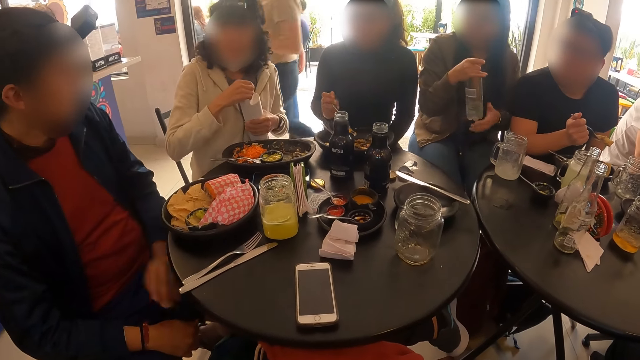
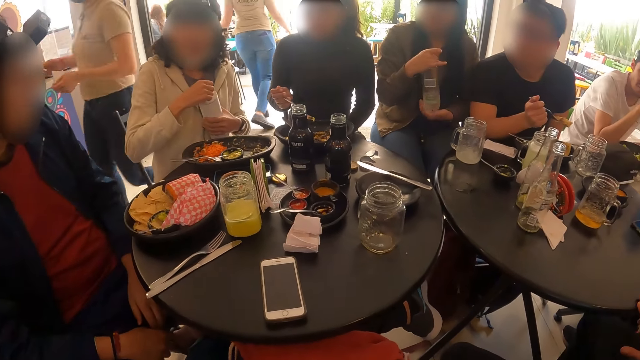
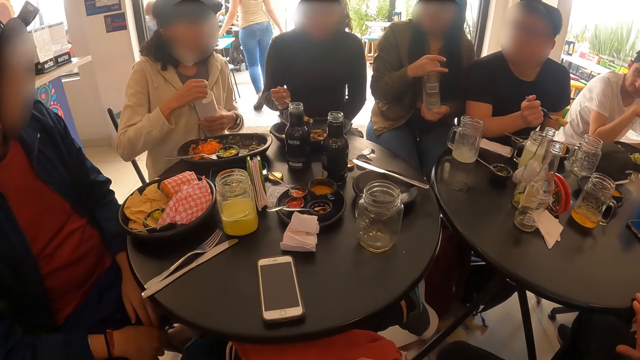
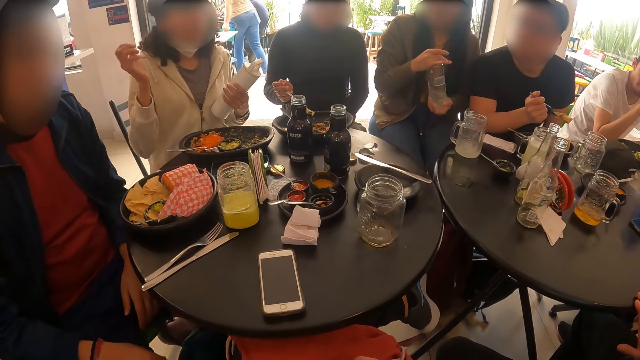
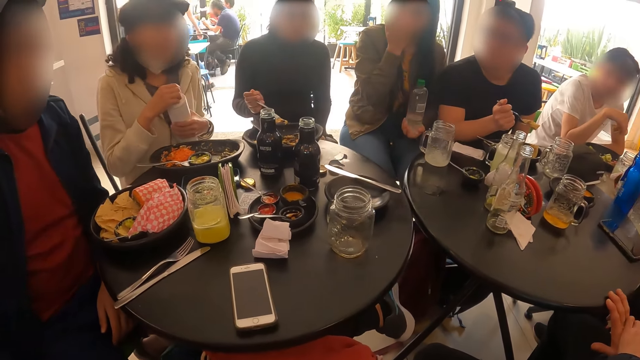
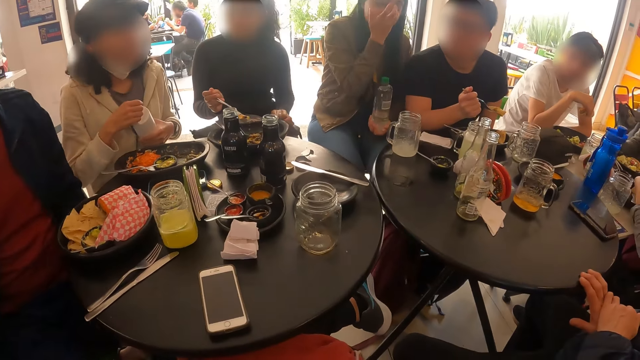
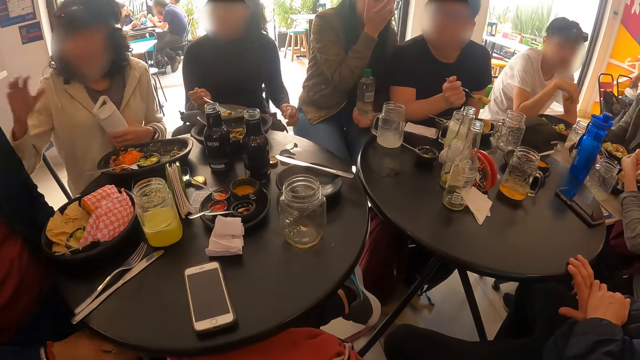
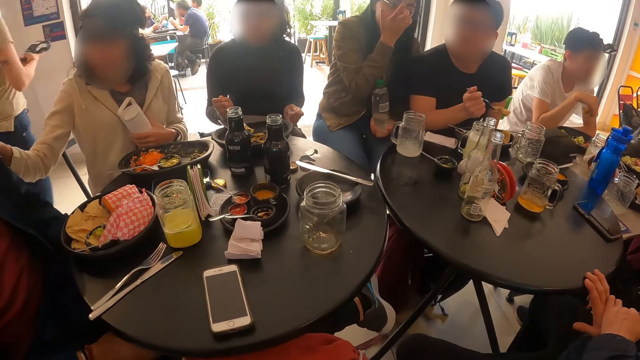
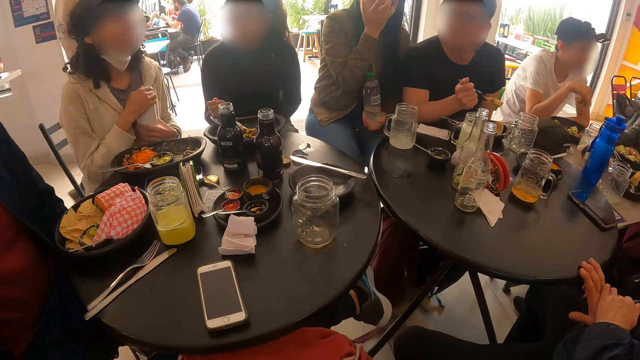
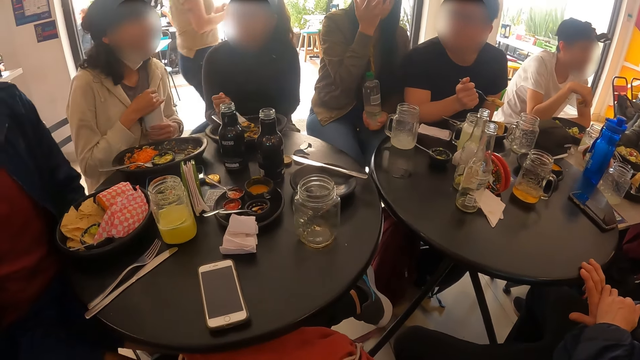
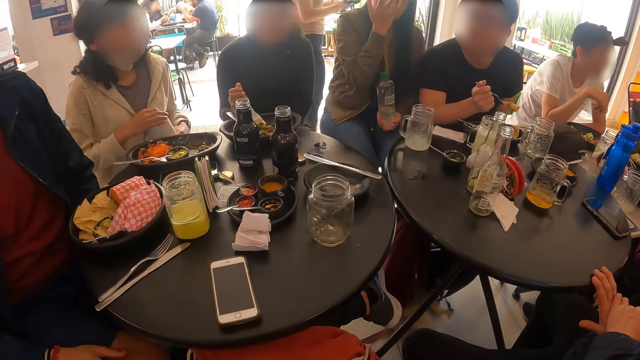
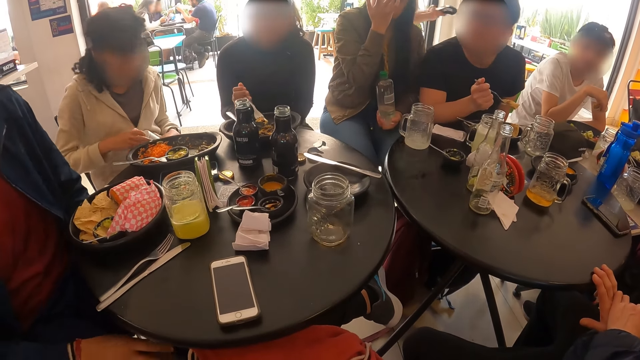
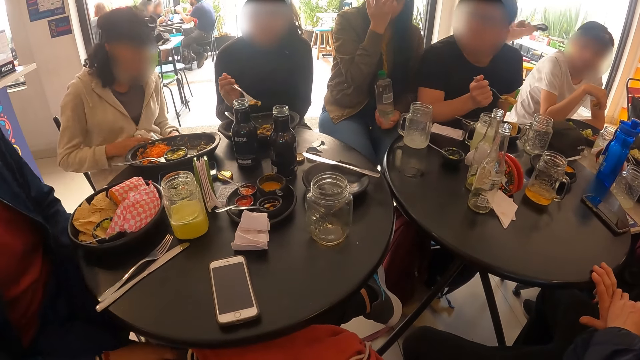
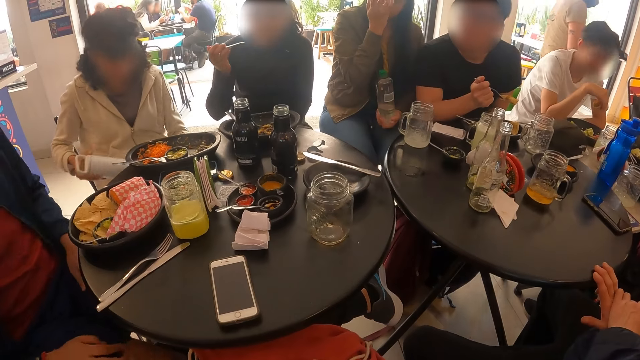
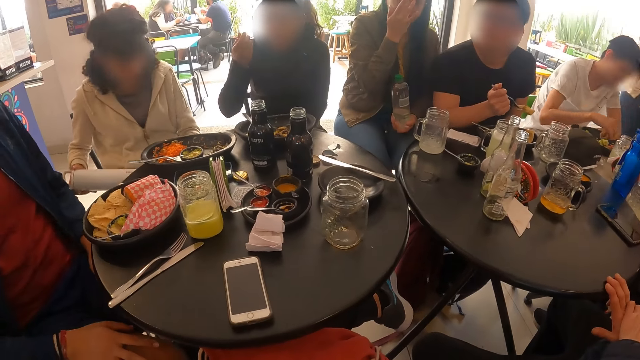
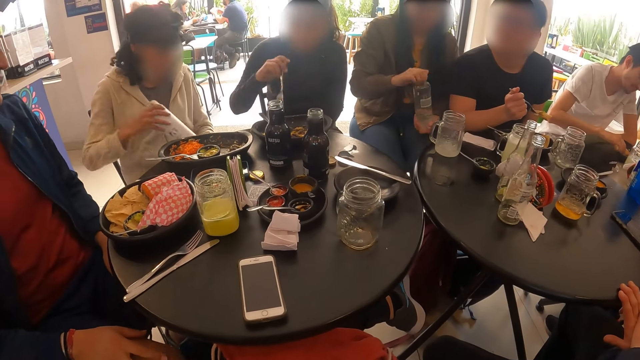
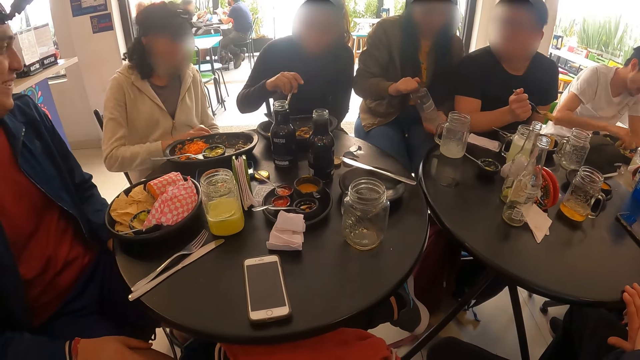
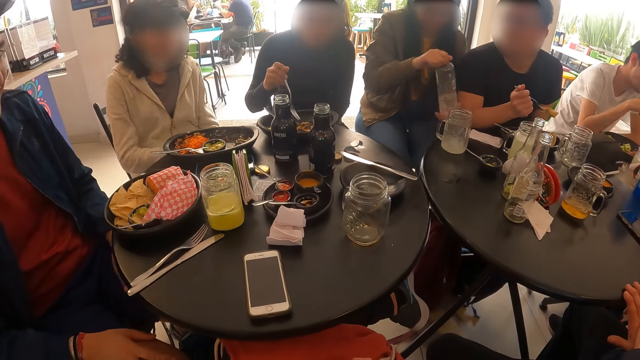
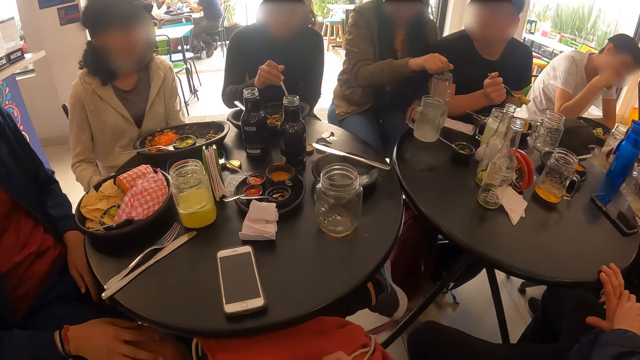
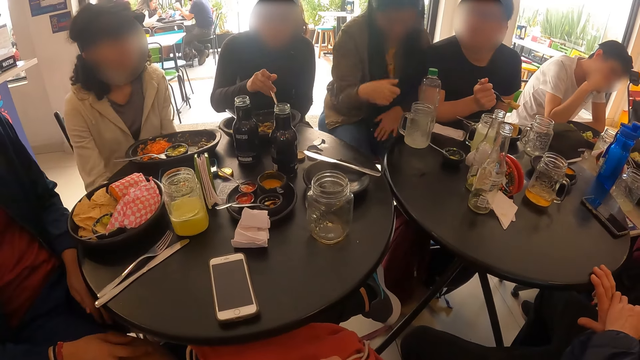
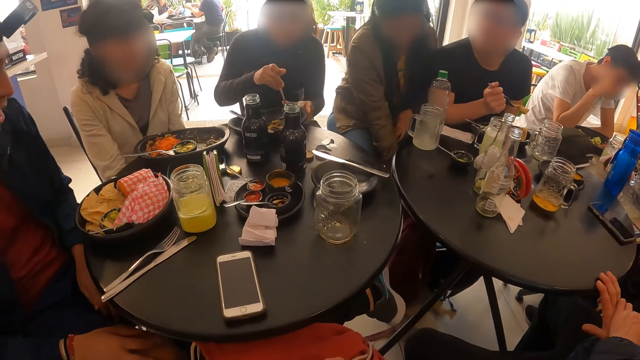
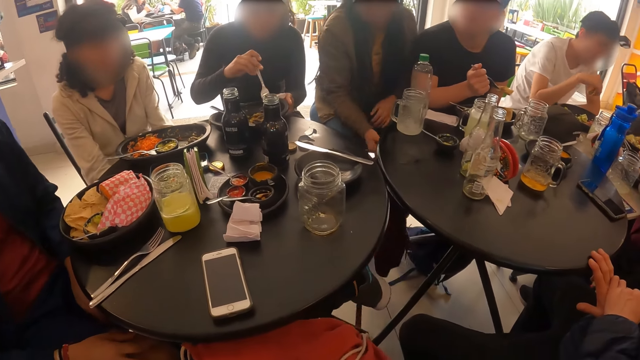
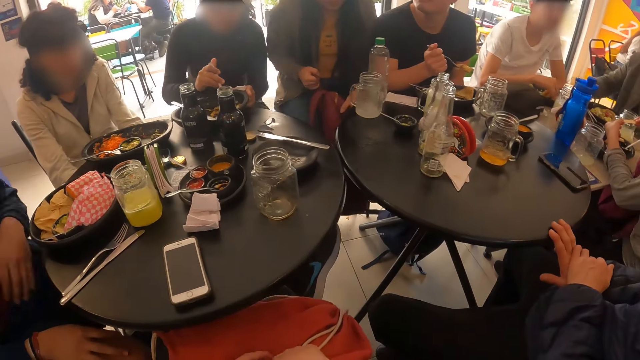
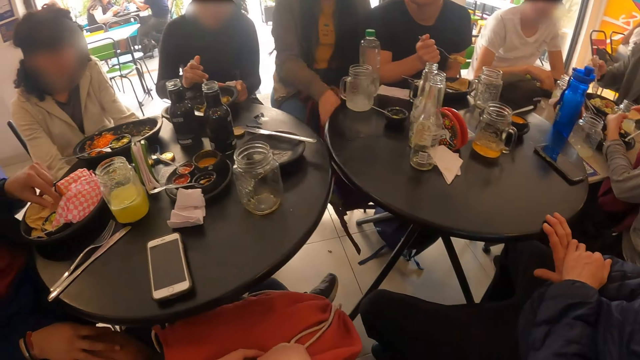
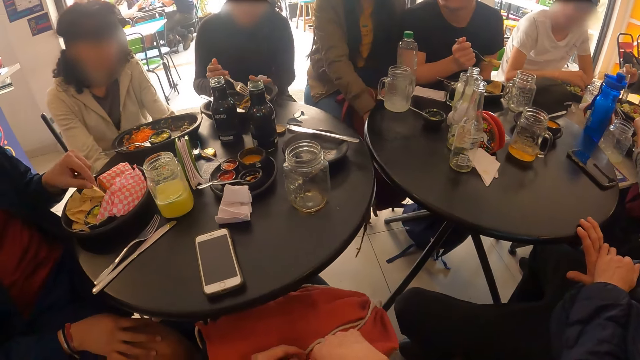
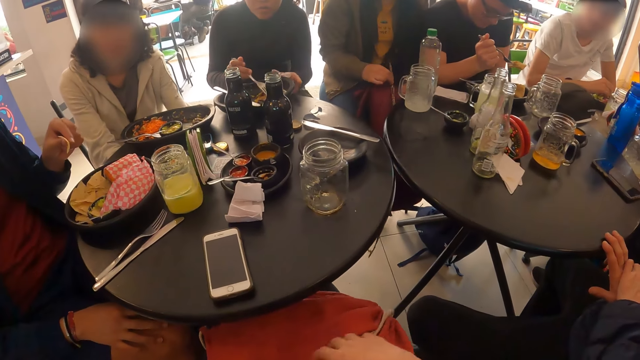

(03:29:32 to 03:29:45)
A woman holds the bottle with both hands. She holds the bottle with her right hand. She interacts with a man. Another woman interacts with another man. A third woman drops the bottle on the floor with her right hand. The first woman drops the bottle on the table with her right hand, picks up a bag on the floor with her right hand, and holds the bag with both hands. The camera wearer moves the bag.

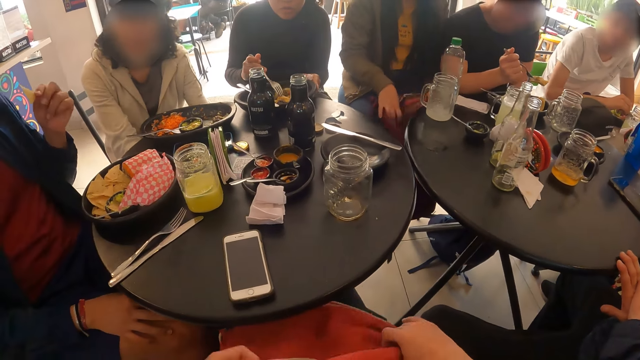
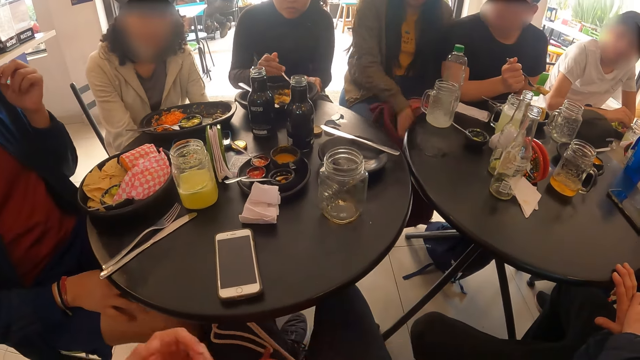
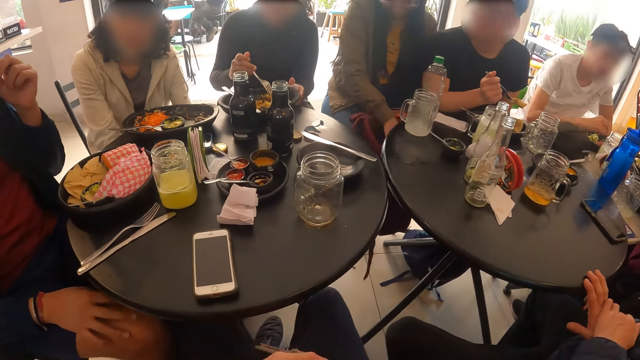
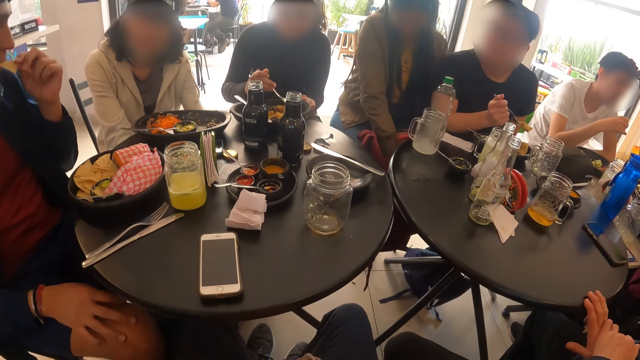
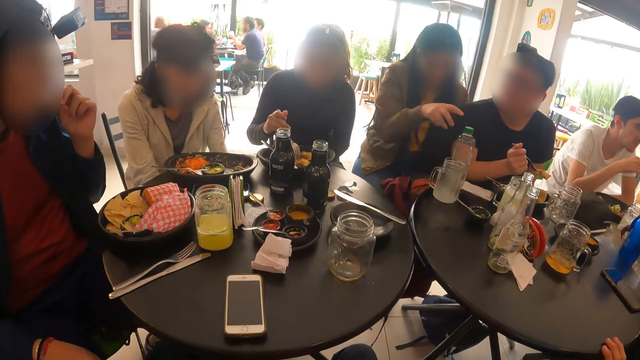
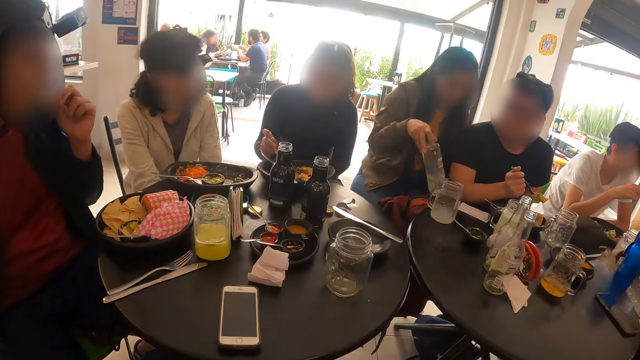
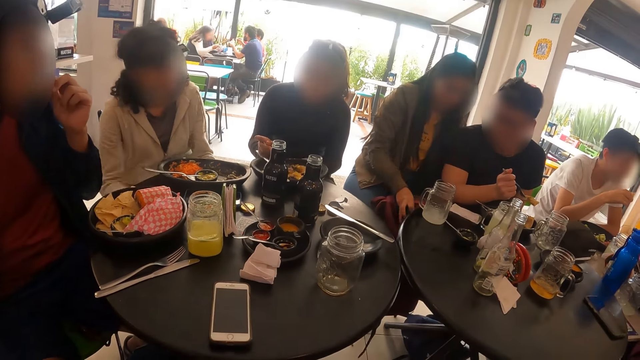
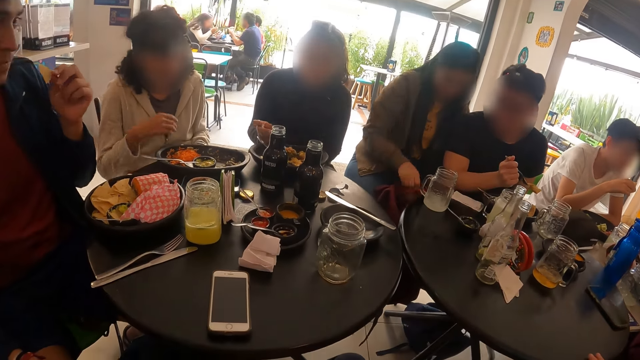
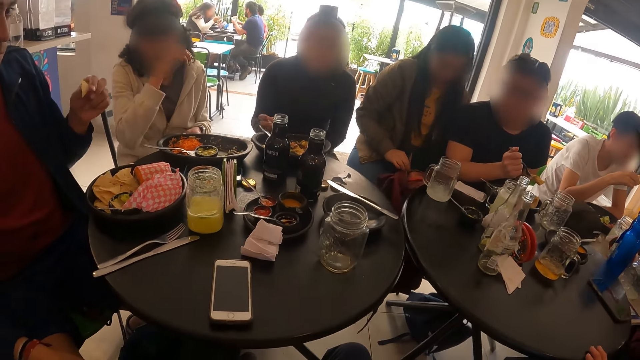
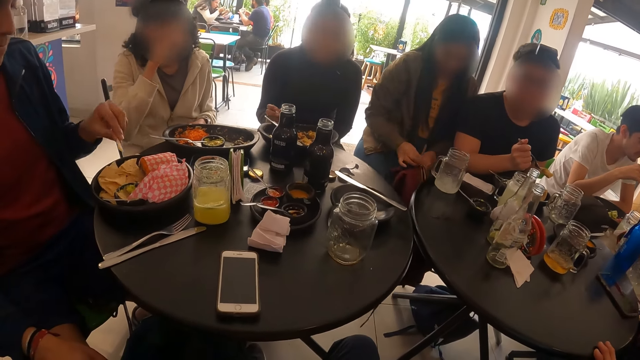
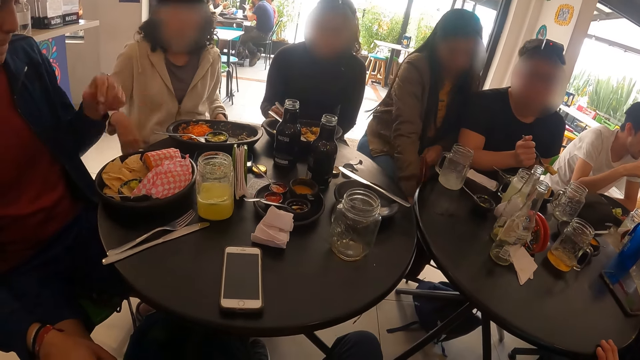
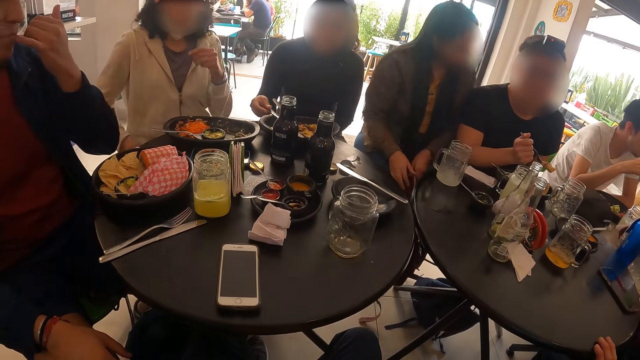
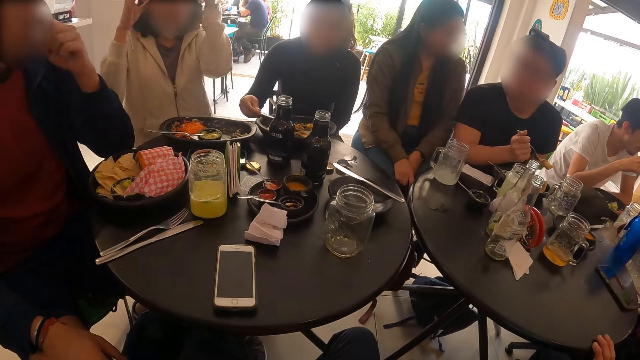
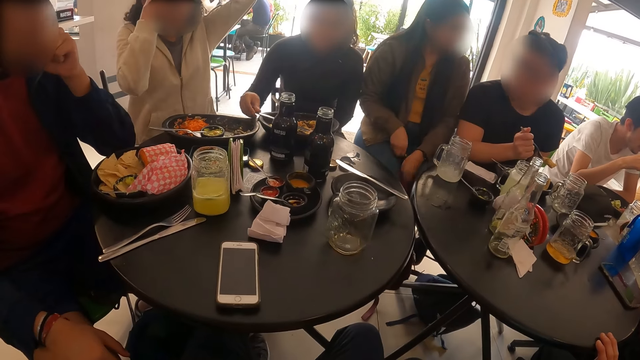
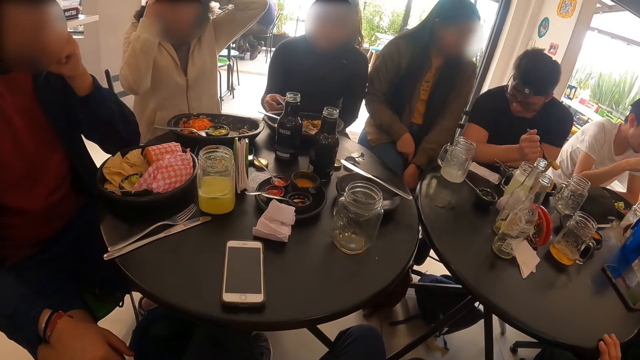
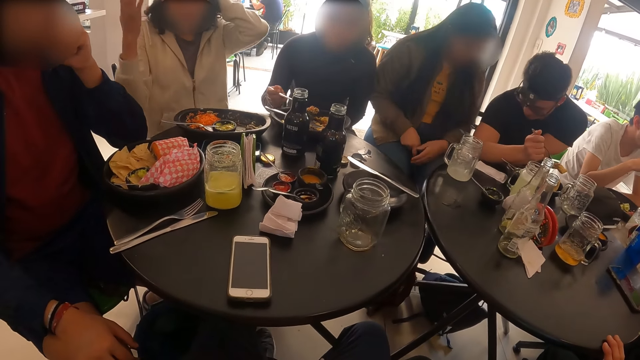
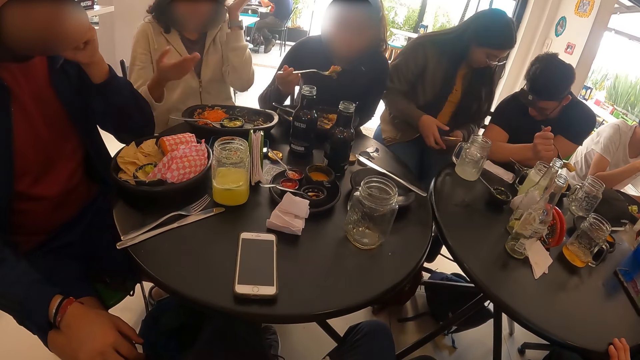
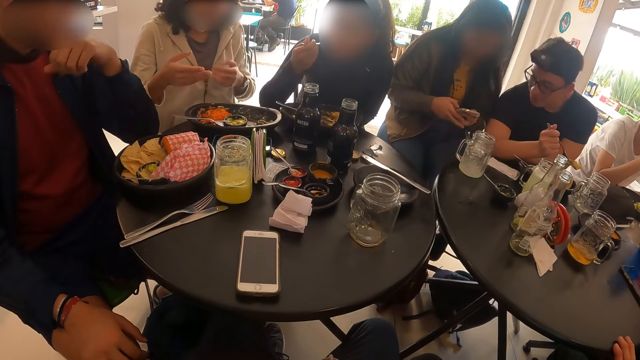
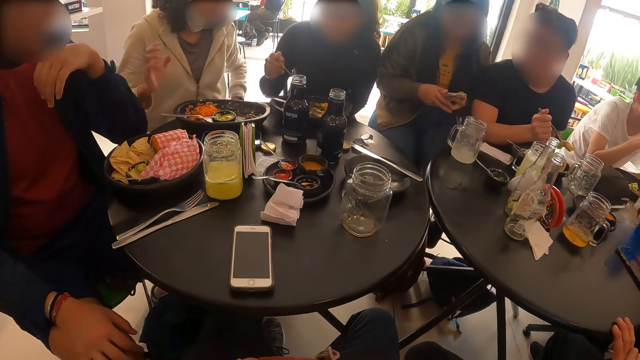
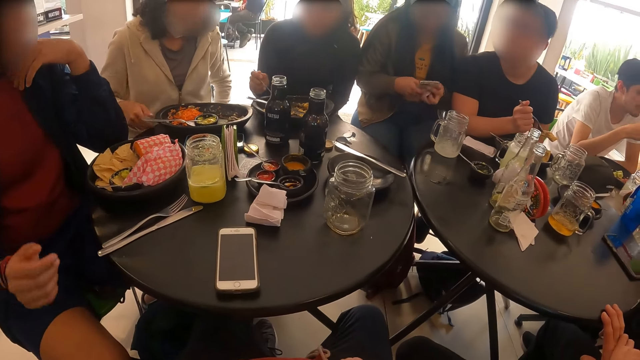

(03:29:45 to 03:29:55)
A woman opens the bag with her right hand. Another woman touches the plate on the table with her left hand. The first woman picks up the bottle on the table with her right hand, drops the bottle in the bag with her right hand, and closes the bag with her right hand. A third woman touches her face with her right hand. The second woman adjusts a head camera on her head with both hands. The first woman drops the bag on the floor with her left hand. The second woman takes cheese from the plate with the fork in her right hand. The first woman holds a phone with both hands. The second woman eats the cheese with the fork in her right hand. The first woman operates the phone with both hands.
